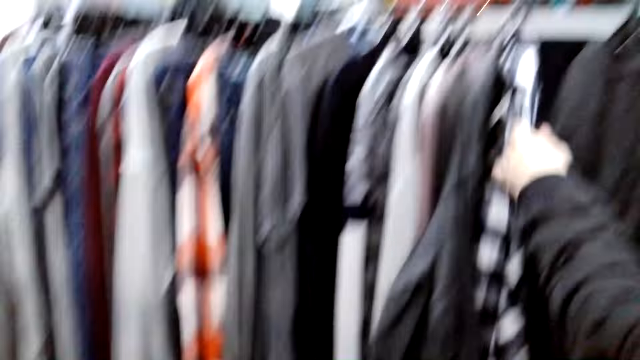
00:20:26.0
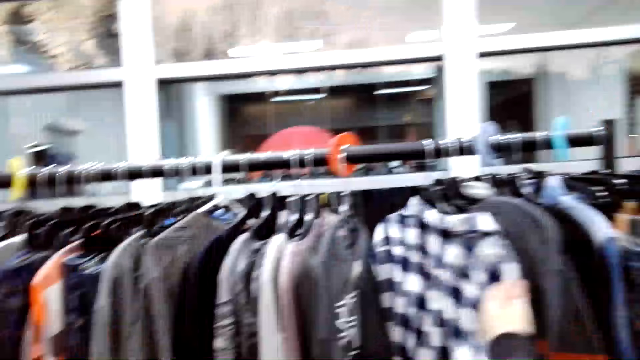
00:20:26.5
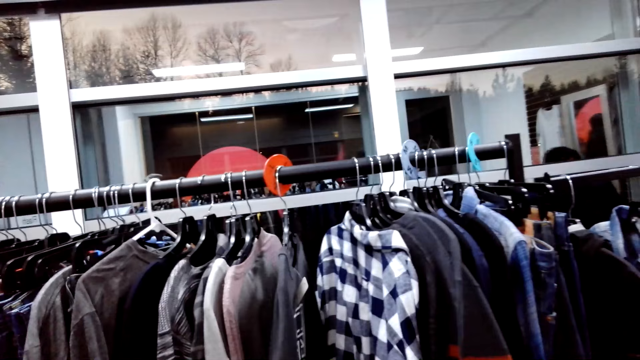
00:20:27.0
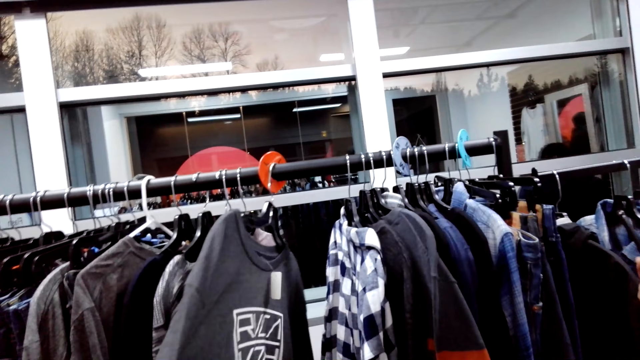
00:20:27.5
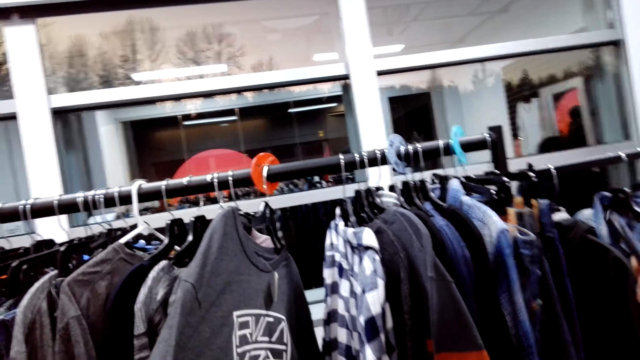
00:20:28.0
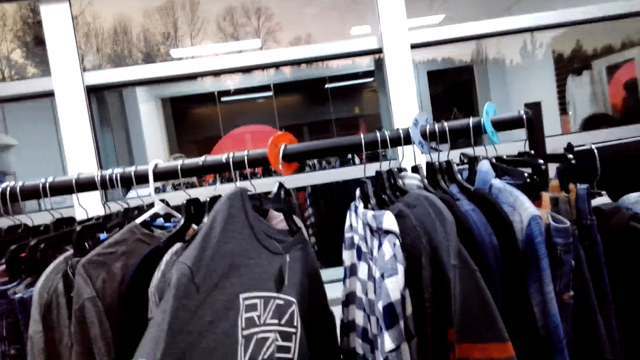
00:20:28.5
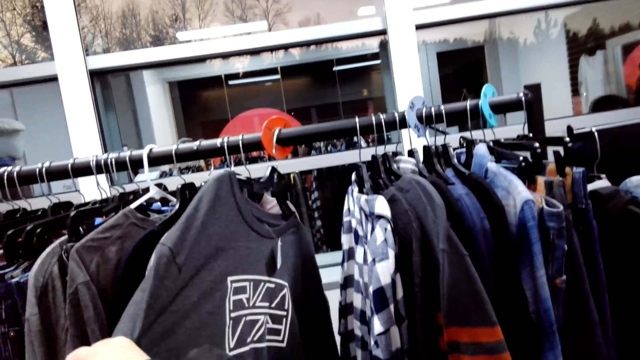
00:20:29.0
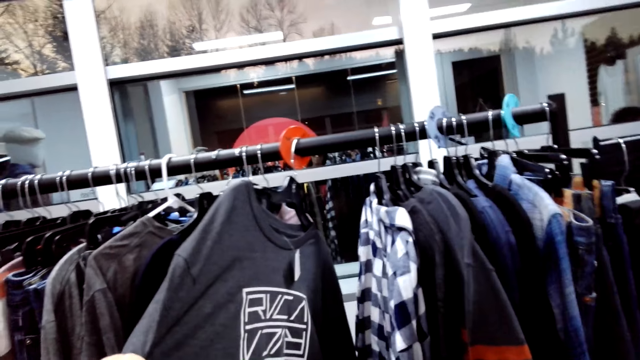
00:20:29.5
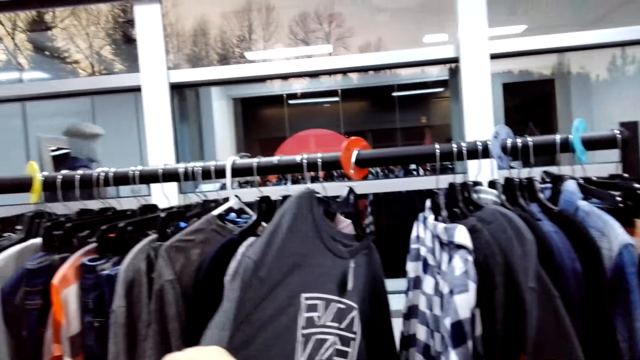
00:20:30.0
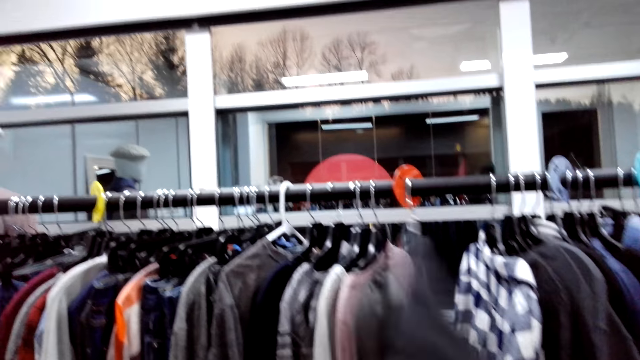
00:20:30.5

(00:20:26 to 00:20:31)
A woman looks at the clothes on the display.

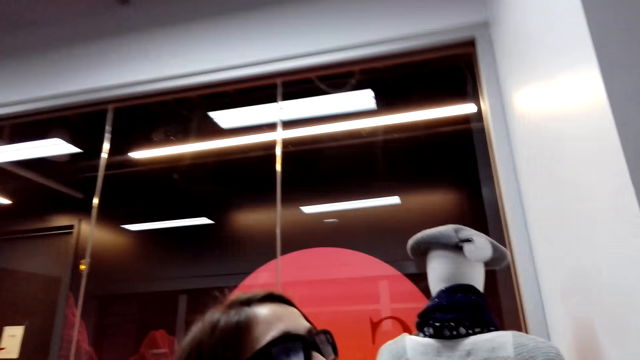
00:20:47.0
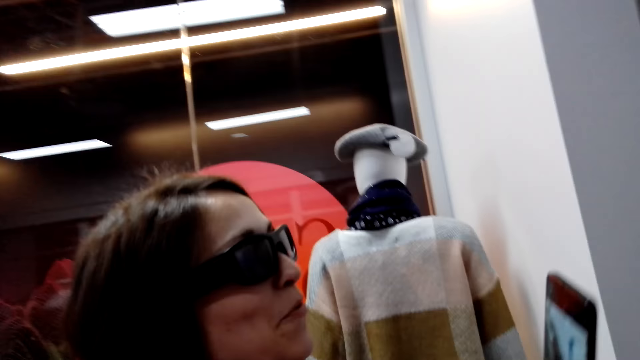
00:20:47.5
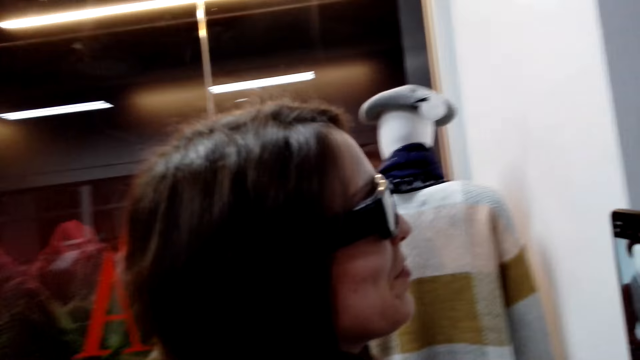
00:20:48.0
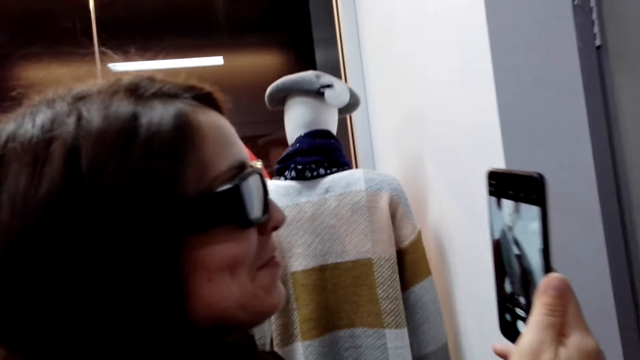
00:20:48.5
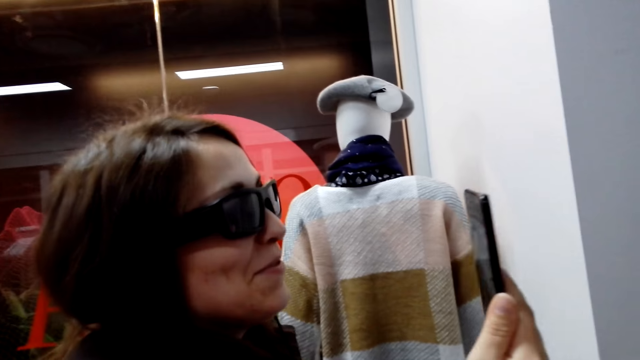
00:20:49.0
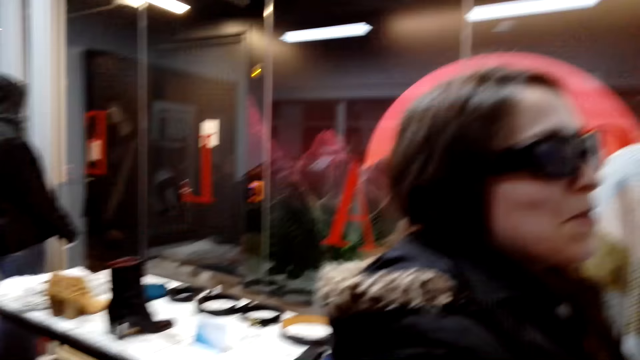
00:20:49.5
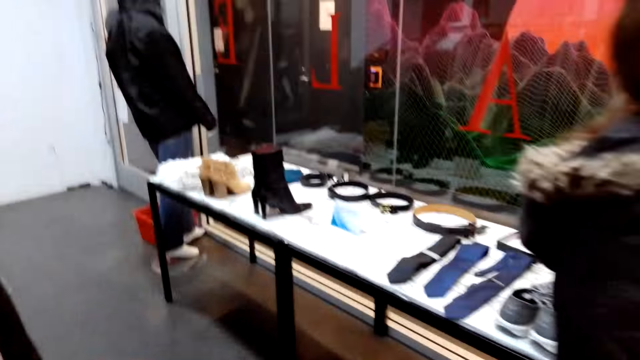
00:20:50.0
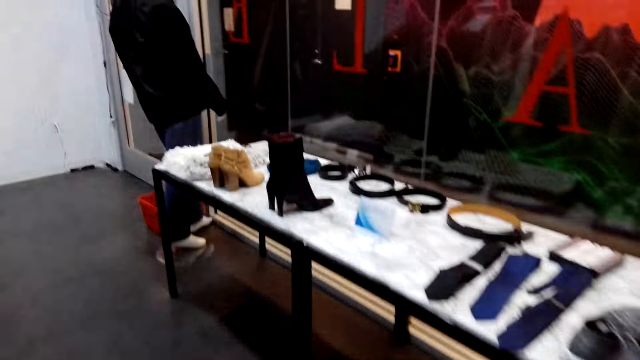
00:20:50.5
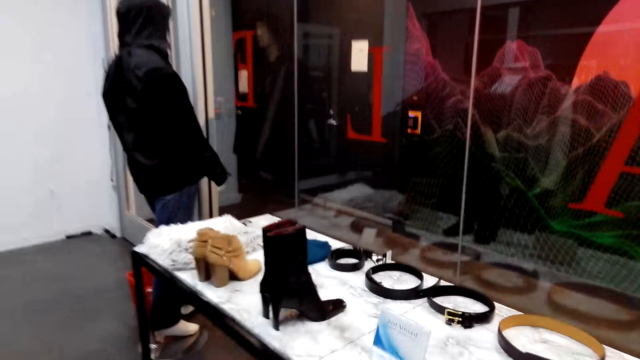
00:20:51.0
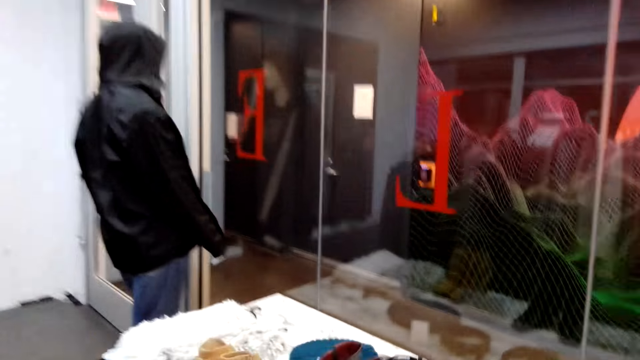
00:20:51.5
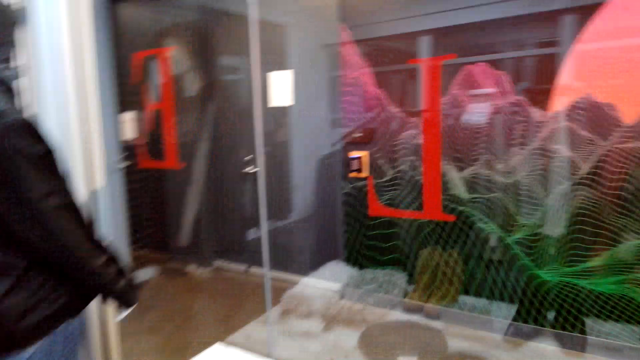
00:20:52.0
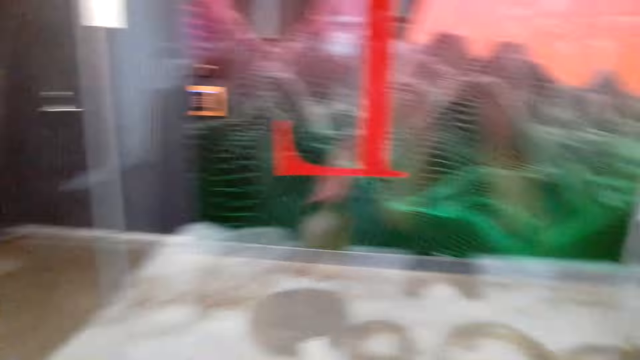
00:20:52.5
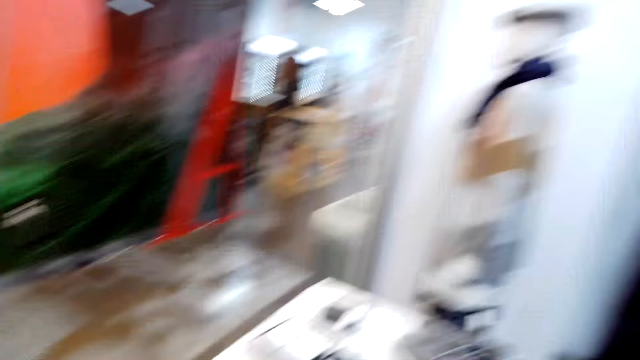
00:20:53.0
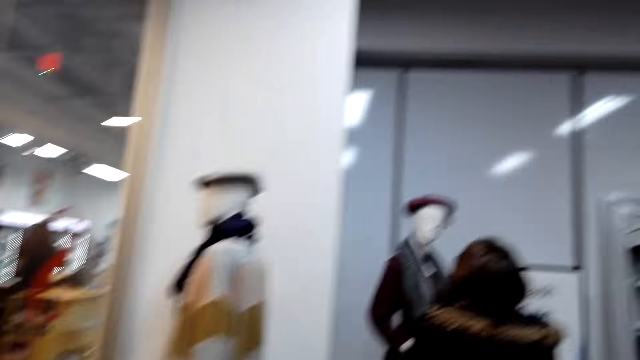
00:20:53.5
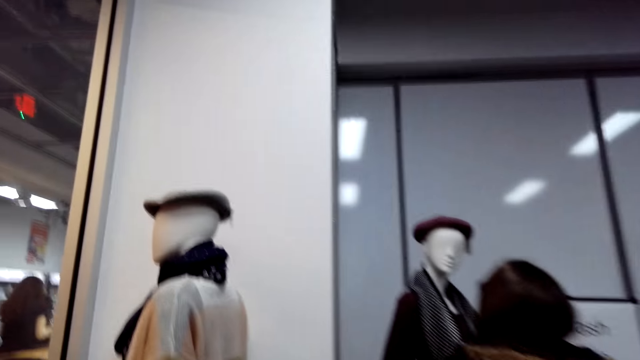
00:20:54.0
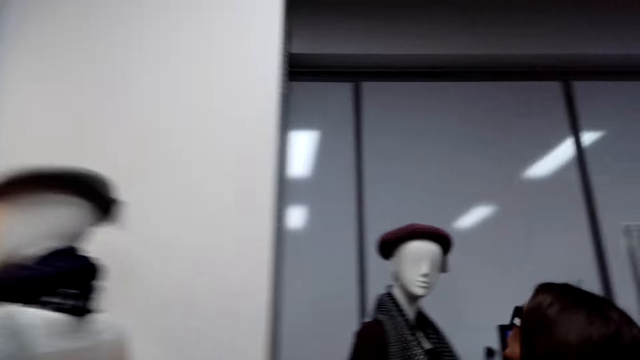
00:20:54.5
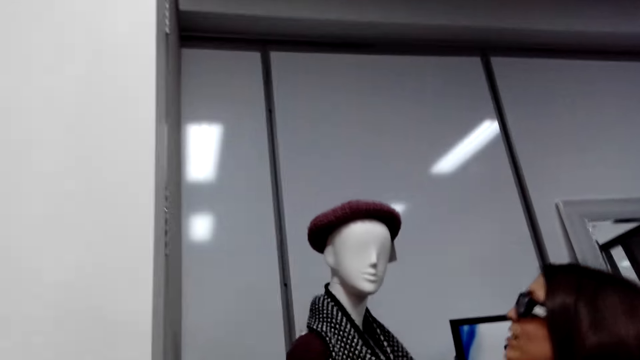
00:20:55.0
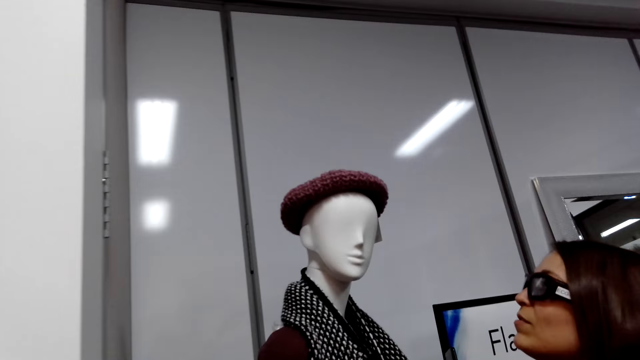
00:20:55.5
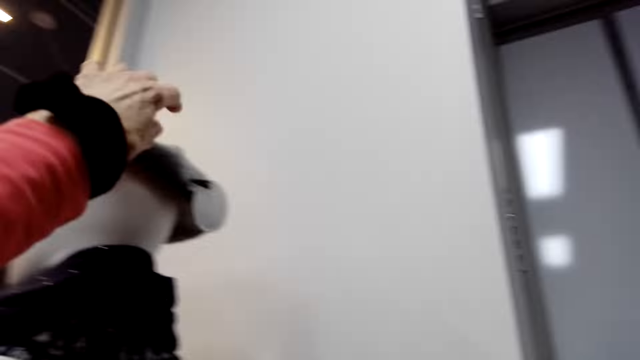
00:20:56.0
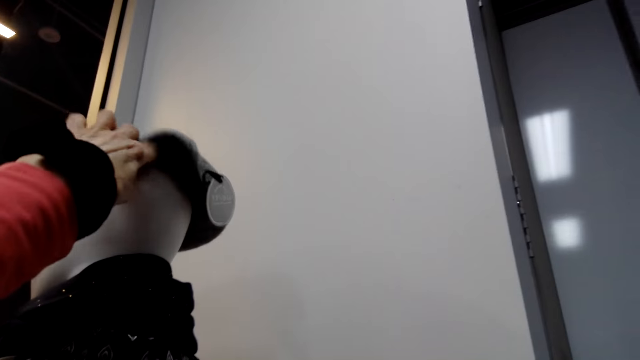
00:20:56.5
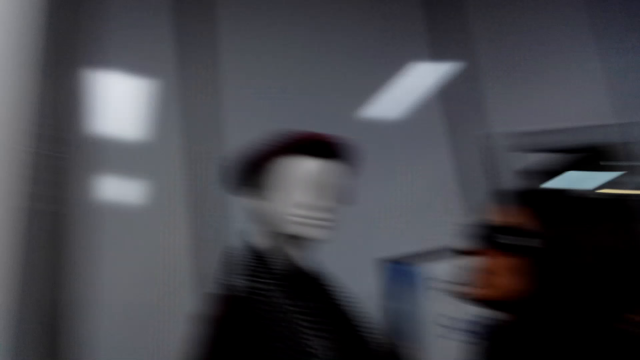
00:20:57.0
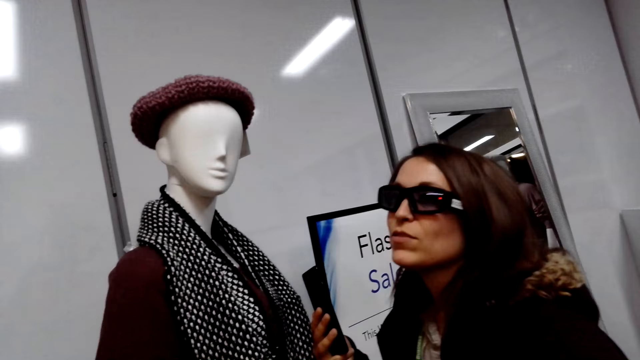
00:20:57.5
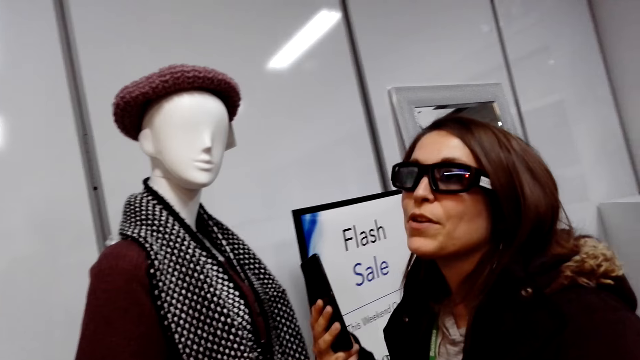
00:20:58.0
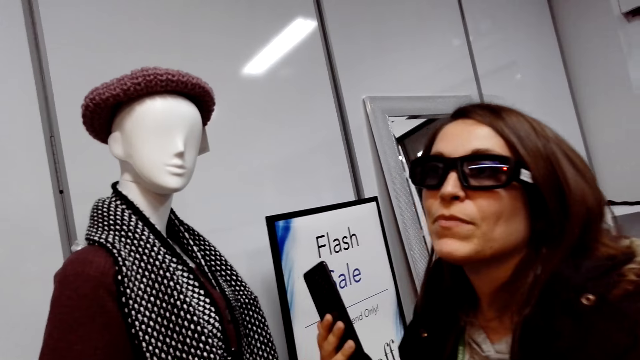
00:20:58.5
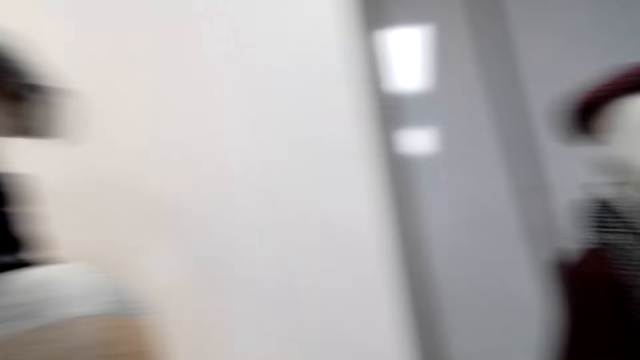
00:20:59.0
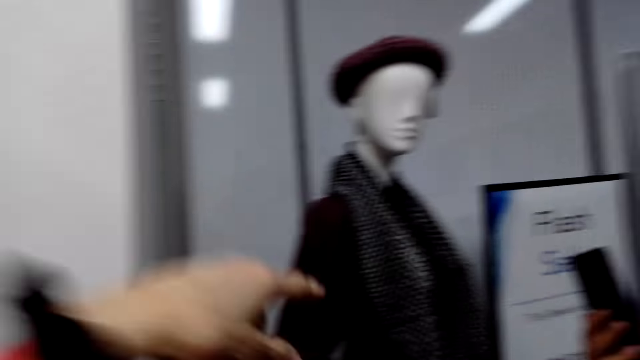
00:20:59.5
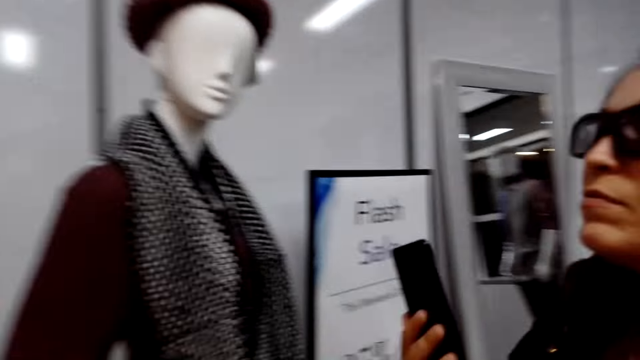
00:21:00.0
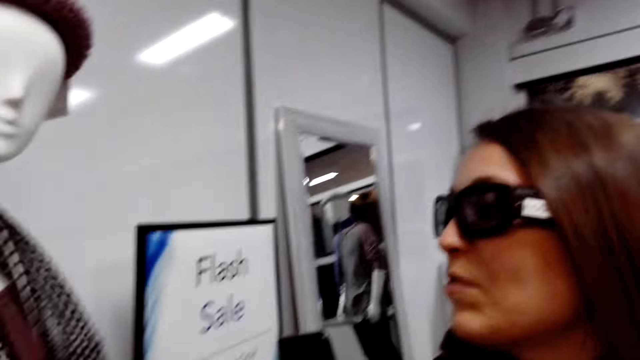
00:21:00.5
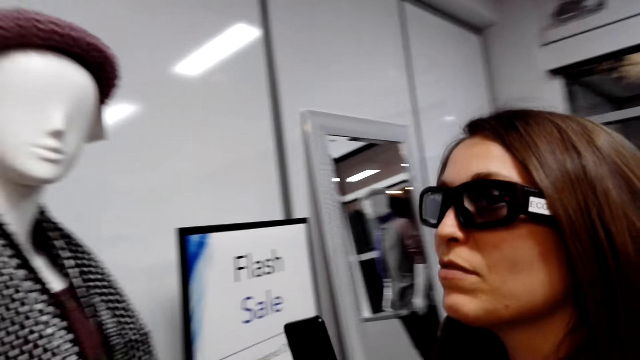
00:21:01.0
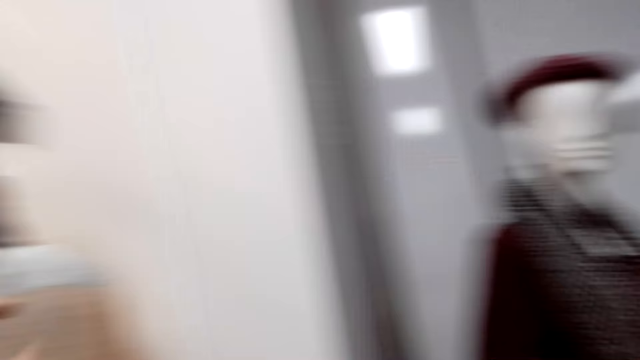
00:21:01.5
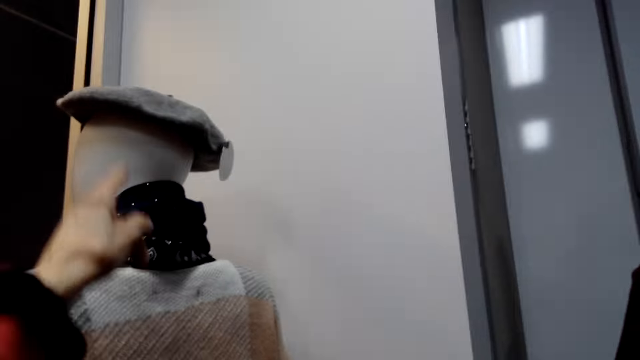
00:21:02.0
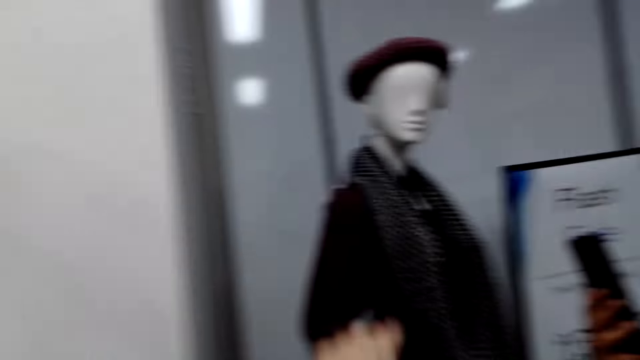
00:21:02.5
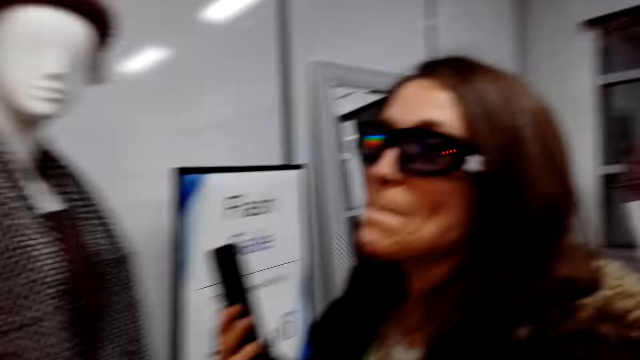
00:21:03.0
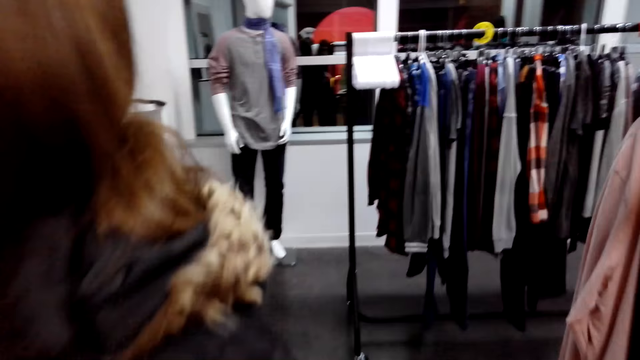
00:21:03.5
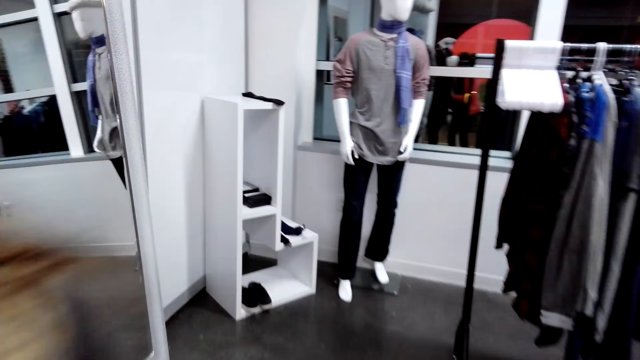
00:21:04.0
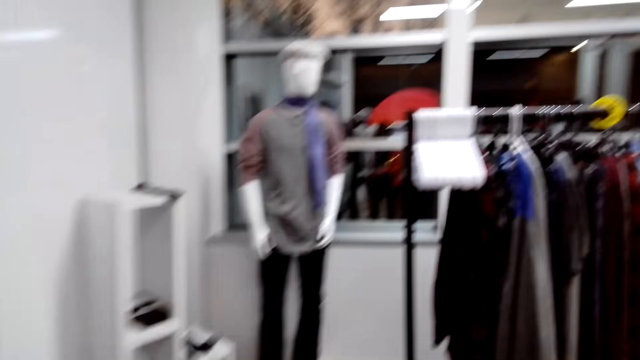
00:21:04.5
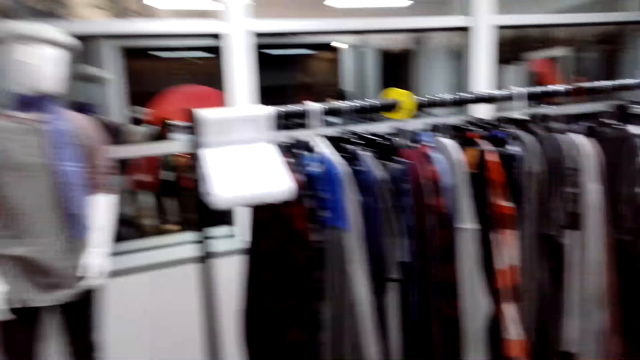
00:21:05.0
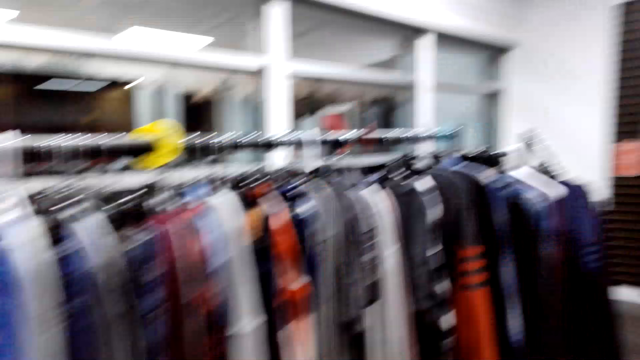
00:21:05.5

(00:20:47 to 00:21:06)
The camera wearer takes a picture of the display dummy. They move around the store. They touch a hat on the display dummy. They move in the store.
